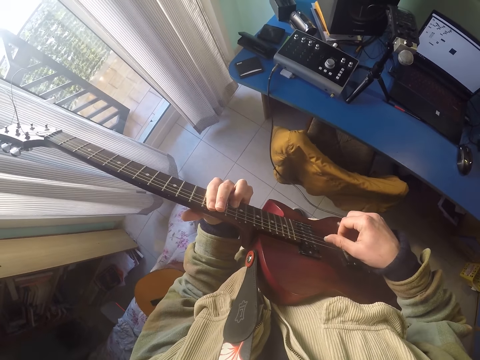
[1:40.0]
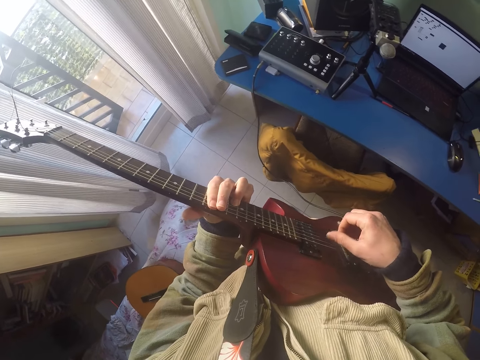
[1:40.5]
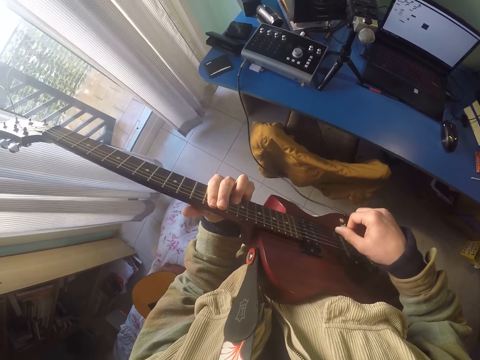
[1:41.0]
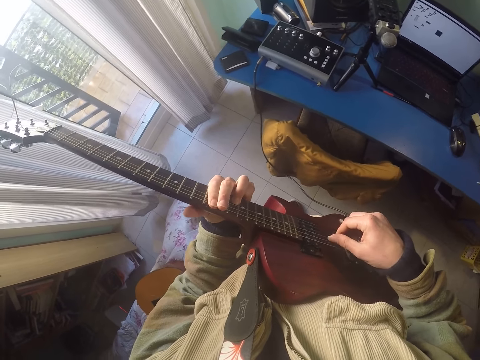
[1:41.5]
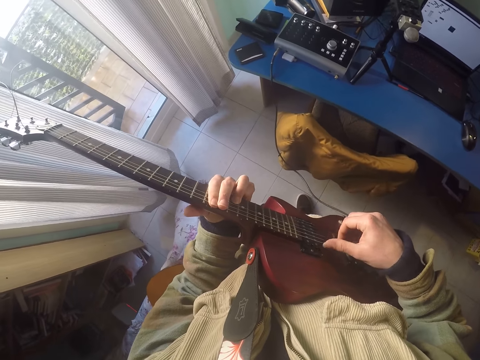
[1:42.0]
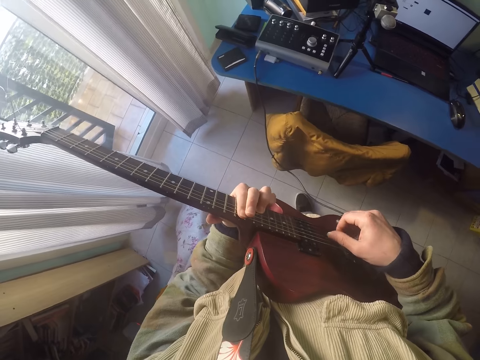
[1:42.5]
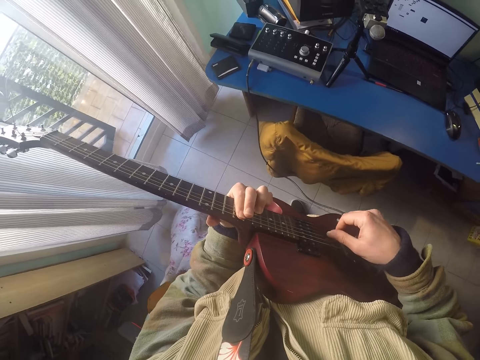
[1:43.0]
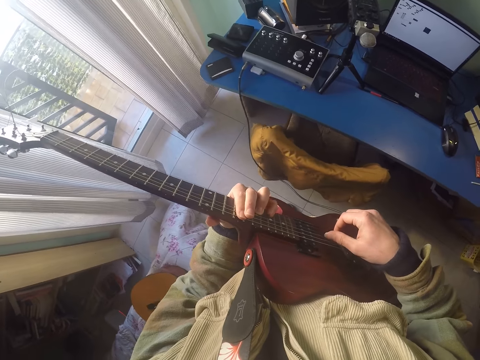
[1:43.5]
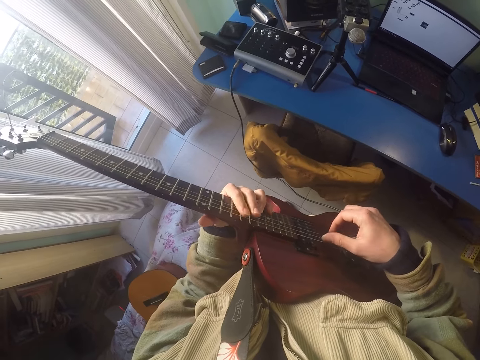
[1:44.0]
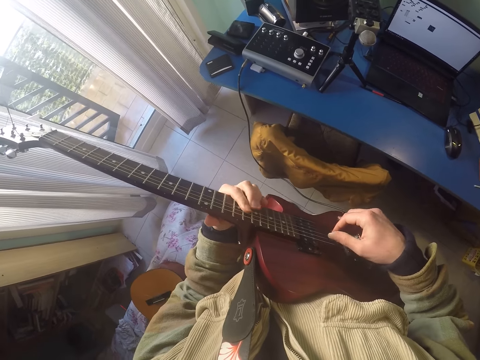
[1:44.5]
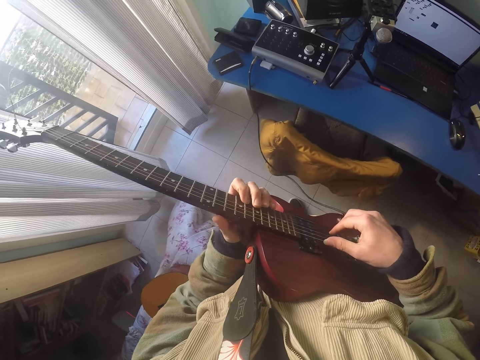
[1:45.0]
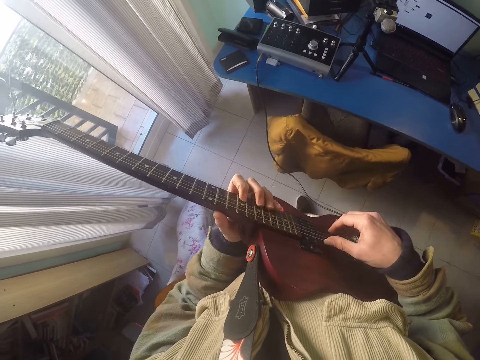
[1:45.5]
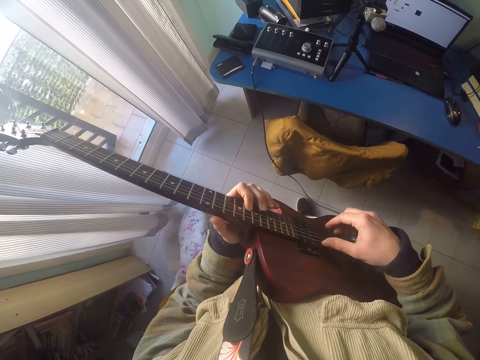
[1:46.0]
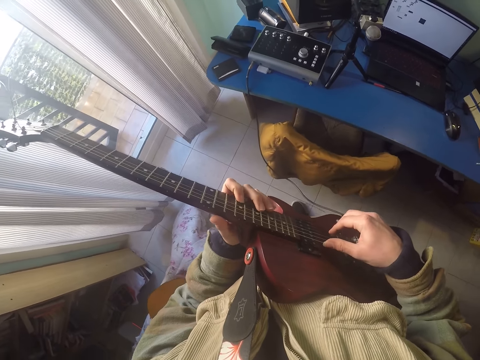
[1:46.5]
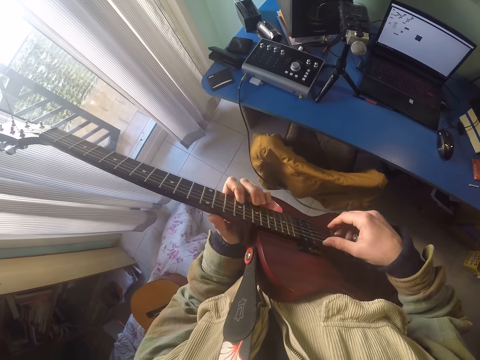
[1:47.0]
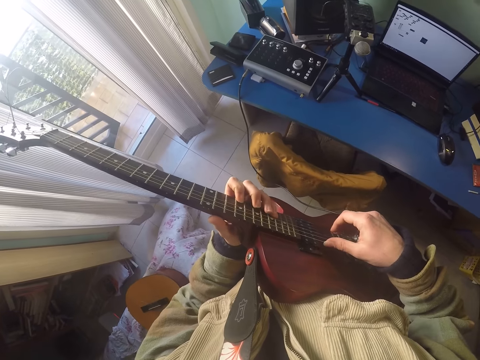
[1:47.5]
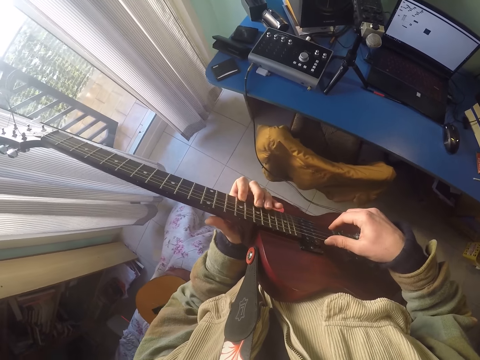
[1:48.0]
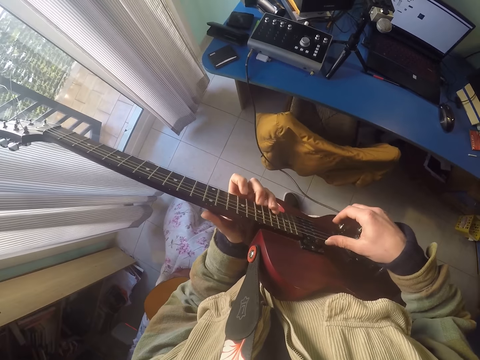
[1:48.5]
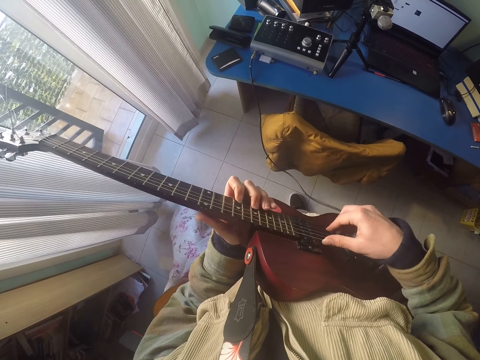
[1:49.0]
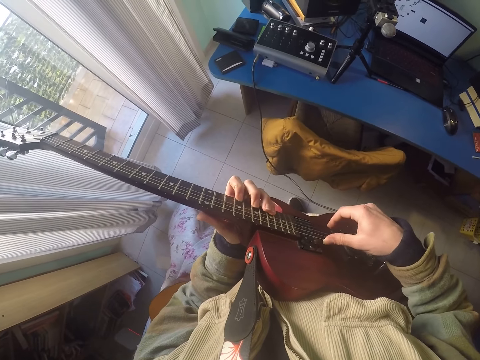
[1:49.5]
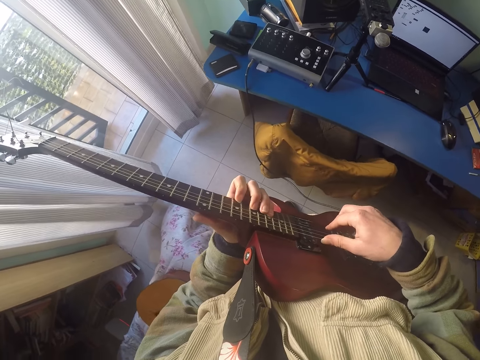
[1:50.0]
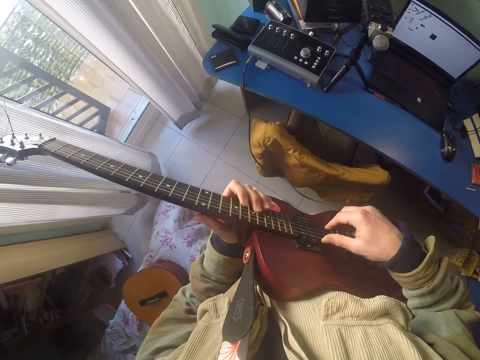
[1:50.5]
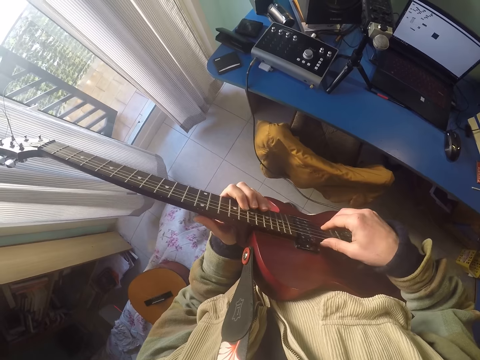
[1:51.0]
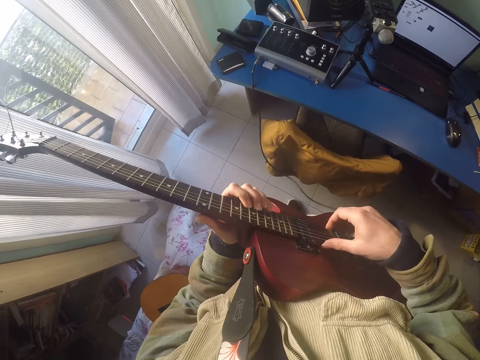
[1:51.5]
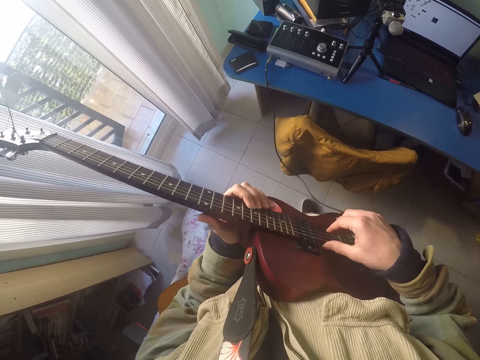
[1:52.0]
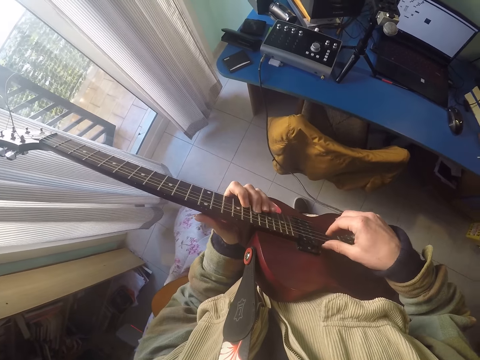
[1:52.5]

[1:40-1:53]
The camera wearer plays the guitar.

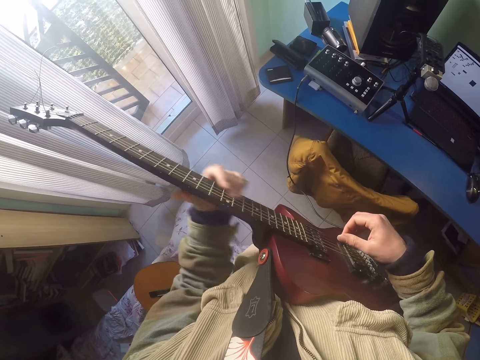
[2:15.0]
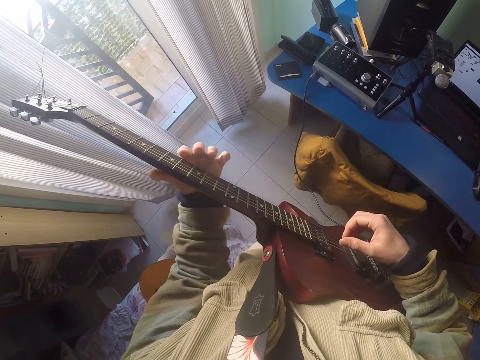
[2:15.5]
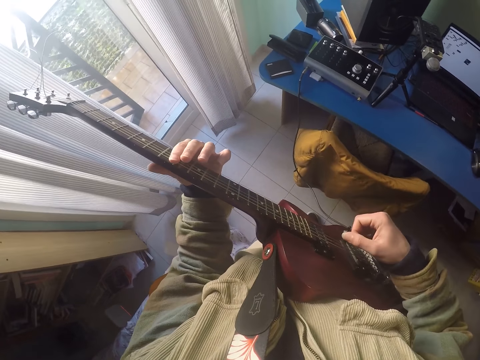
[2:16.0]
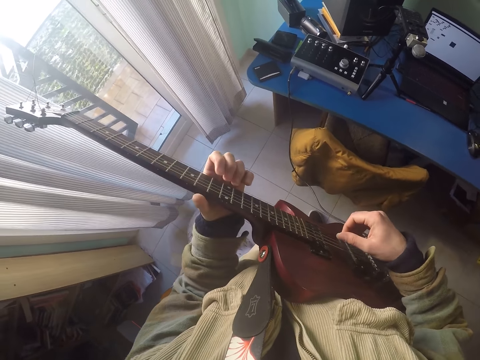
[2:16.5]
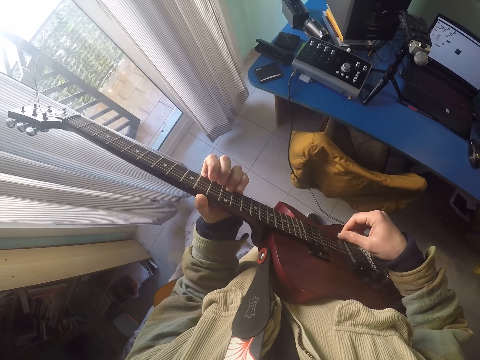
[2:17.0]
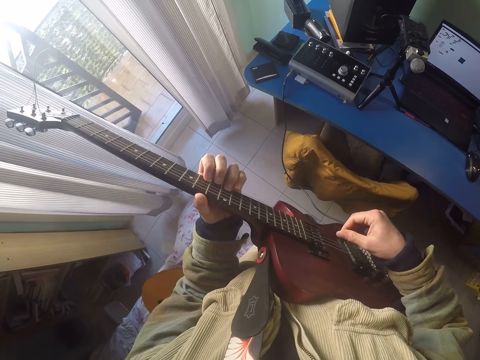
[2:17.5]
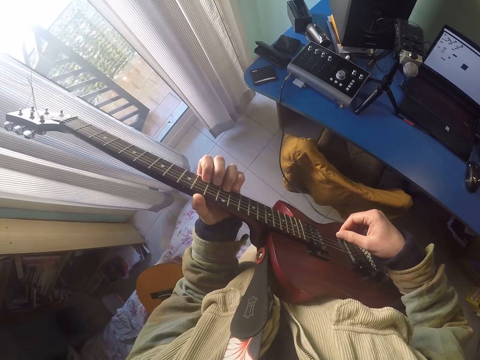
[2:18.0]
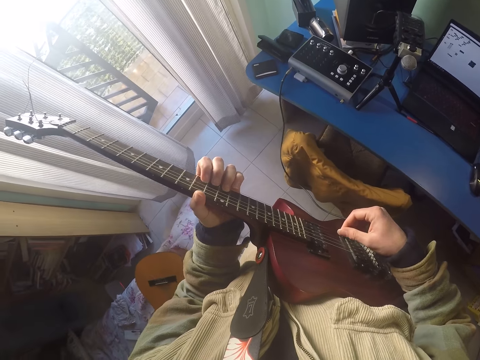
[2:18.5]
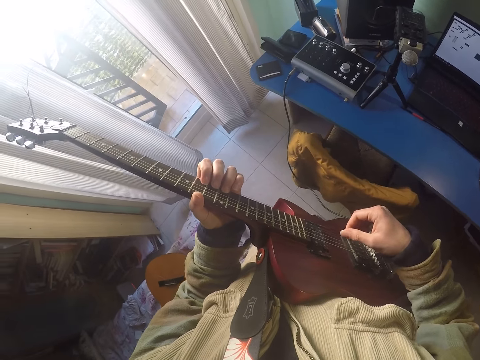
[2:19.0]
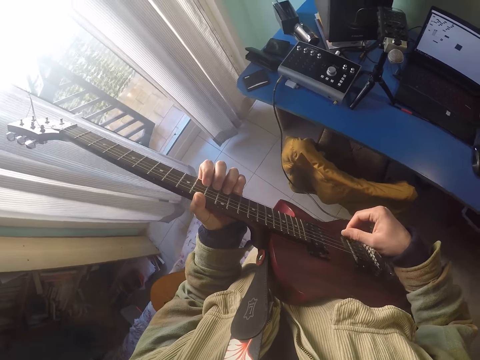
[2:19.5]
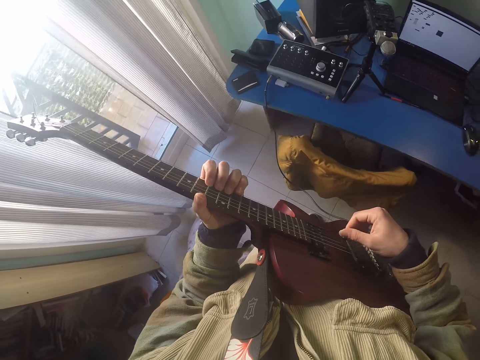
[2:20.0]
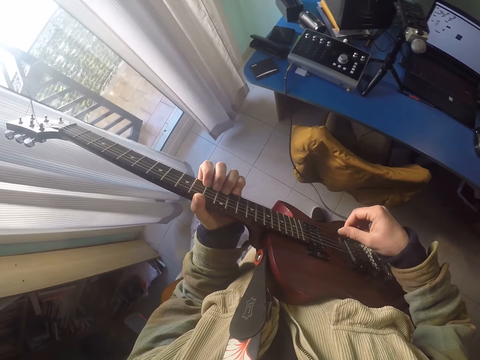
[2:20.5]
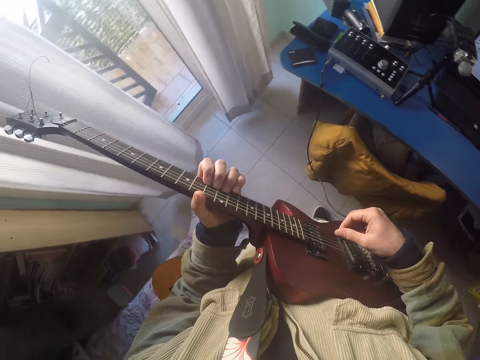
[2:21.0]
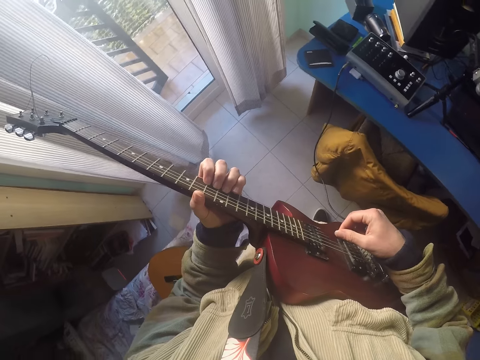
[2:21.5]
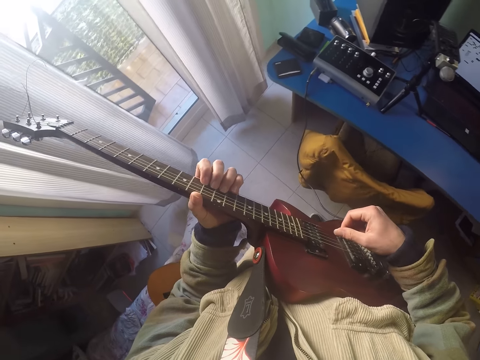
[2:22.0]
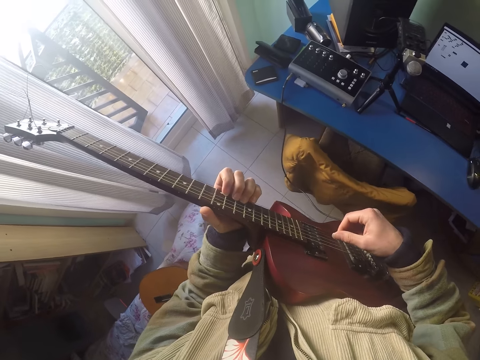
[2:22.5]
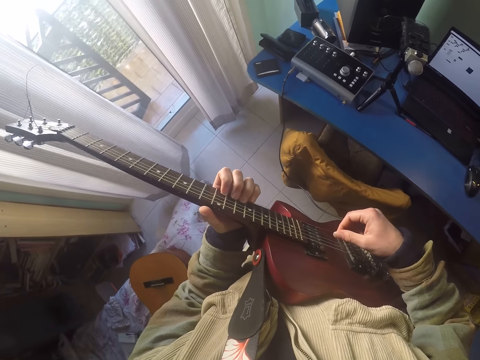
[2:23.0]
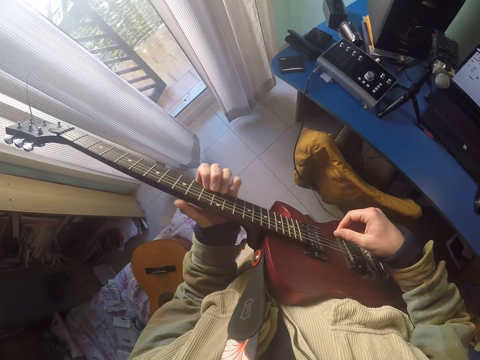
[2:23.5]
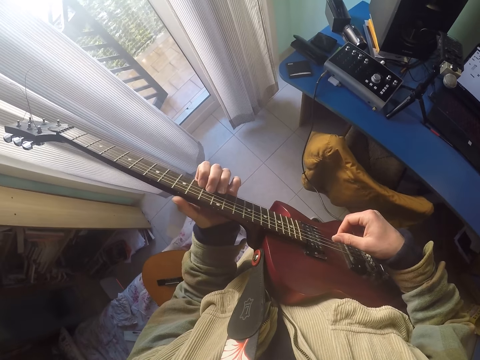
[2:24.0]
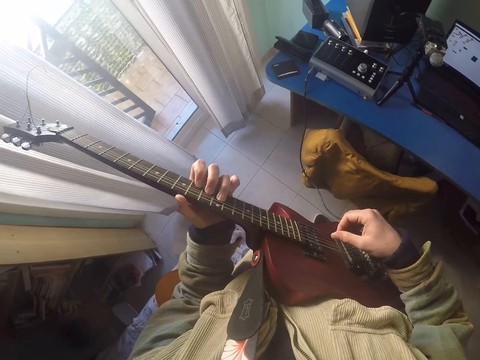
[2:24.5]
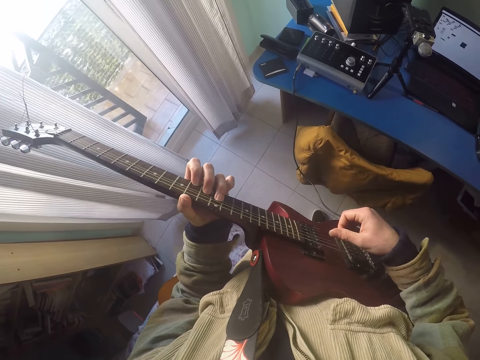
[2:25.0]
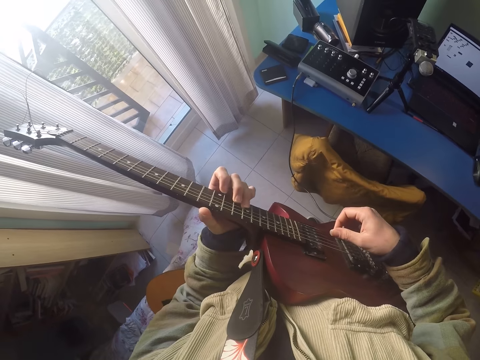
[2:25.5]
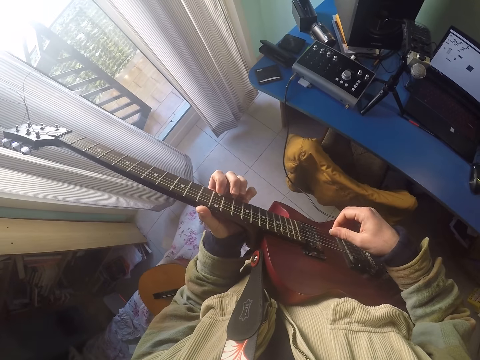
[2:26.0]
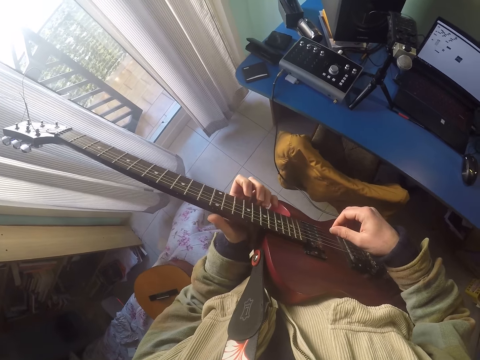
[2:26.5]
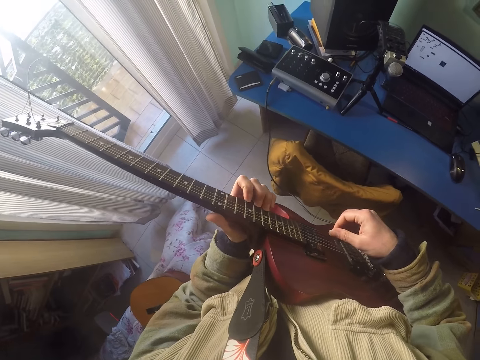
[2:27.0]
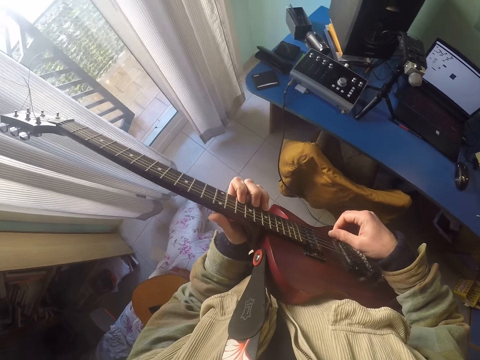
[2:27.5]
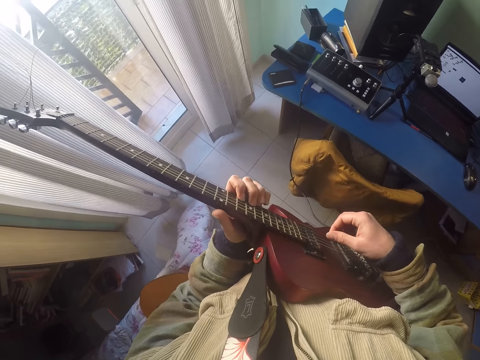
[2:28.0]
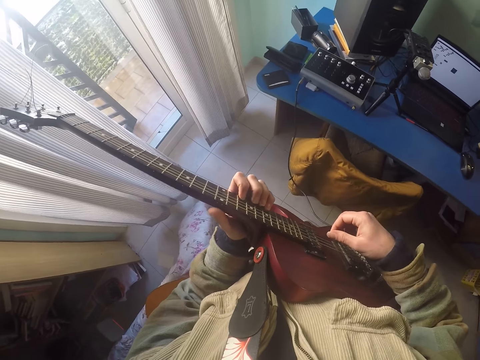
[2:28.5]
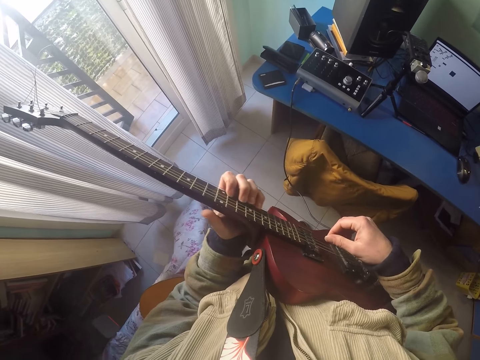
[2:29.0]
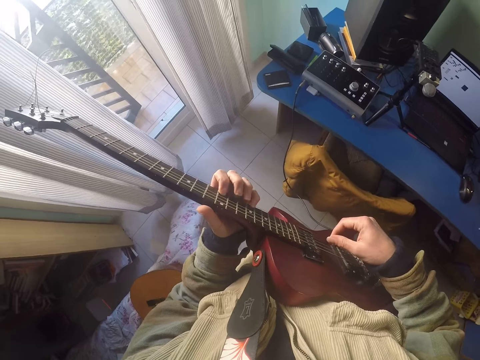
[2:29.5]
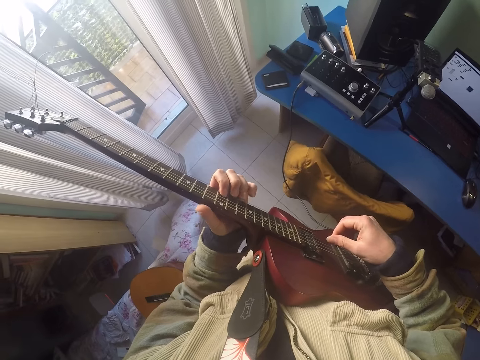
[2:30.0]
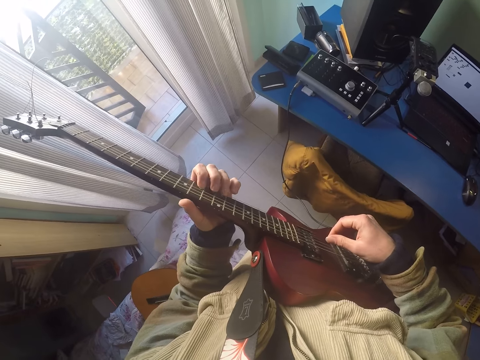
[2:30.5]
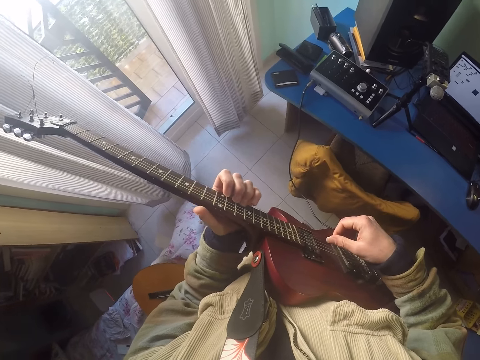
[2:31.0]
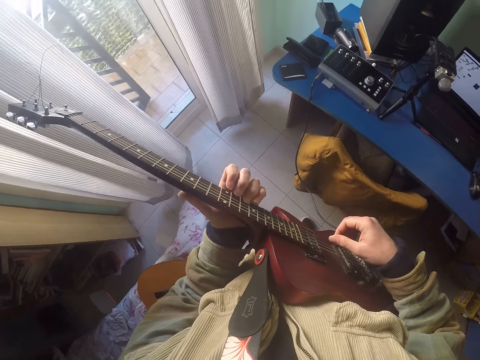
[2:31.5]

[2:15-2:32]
The camera wearer clicks the strings. They play the guitar.
